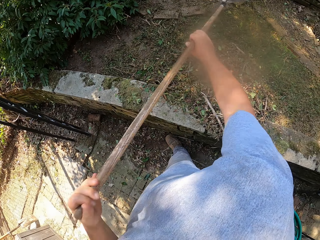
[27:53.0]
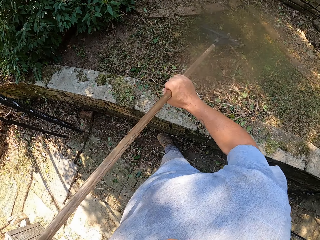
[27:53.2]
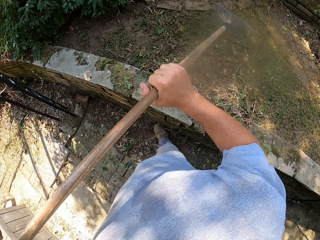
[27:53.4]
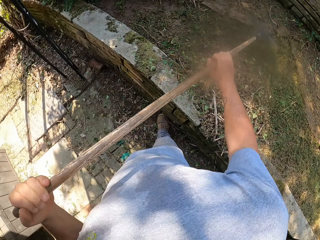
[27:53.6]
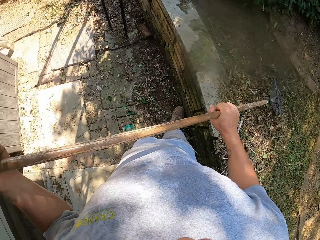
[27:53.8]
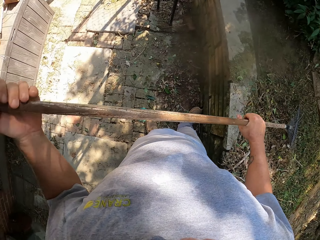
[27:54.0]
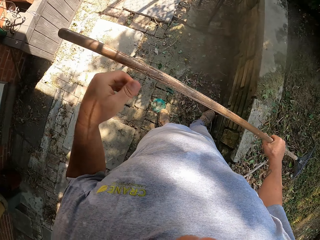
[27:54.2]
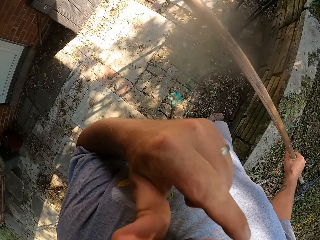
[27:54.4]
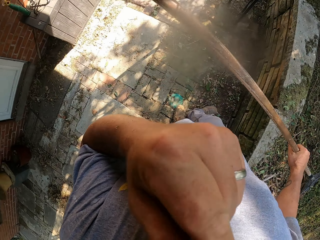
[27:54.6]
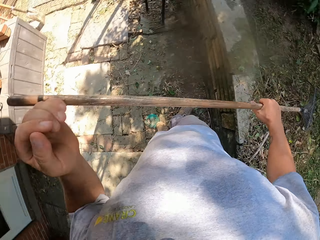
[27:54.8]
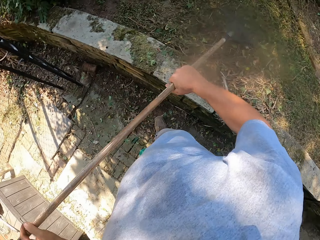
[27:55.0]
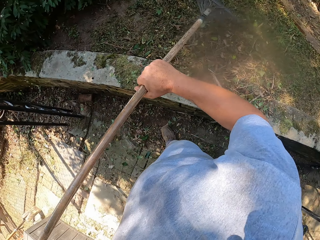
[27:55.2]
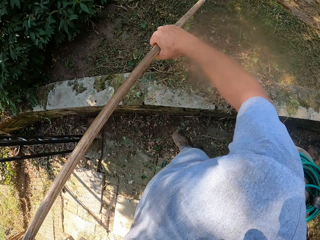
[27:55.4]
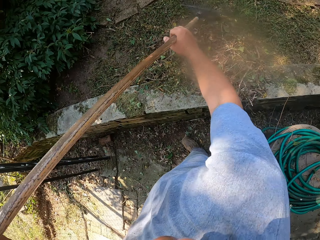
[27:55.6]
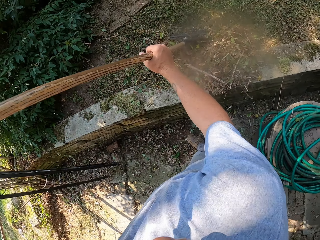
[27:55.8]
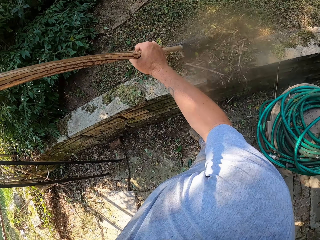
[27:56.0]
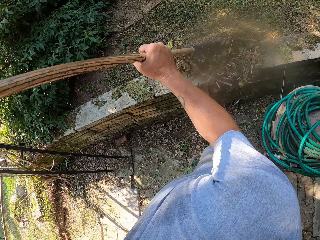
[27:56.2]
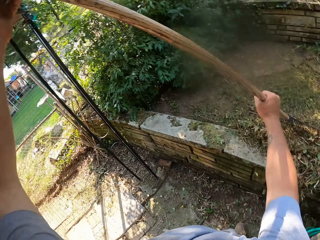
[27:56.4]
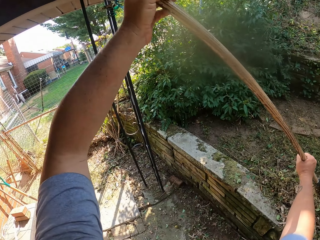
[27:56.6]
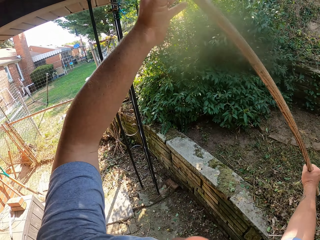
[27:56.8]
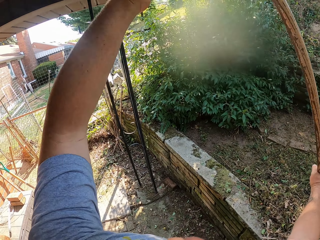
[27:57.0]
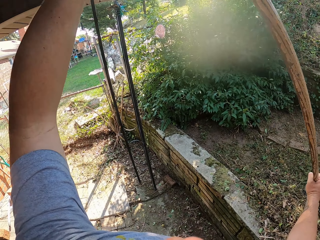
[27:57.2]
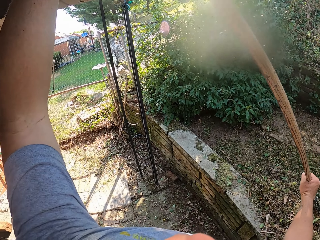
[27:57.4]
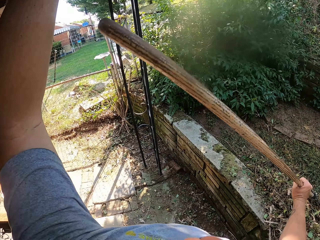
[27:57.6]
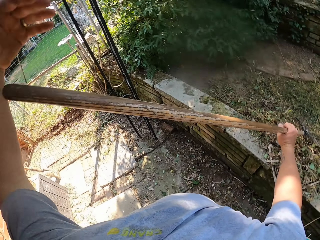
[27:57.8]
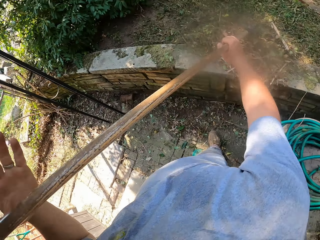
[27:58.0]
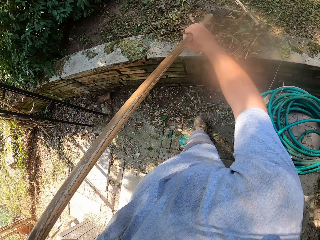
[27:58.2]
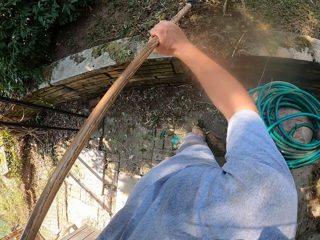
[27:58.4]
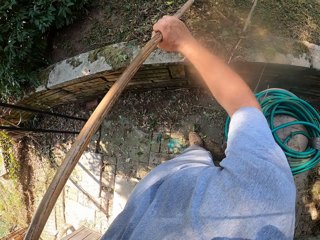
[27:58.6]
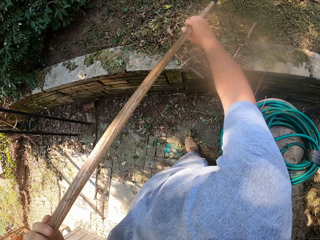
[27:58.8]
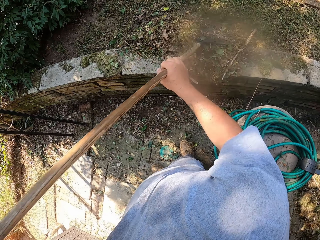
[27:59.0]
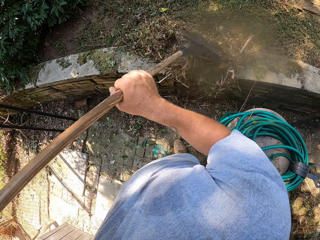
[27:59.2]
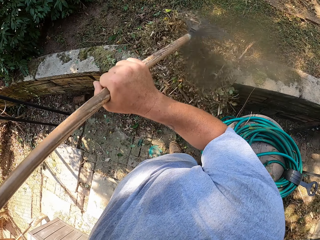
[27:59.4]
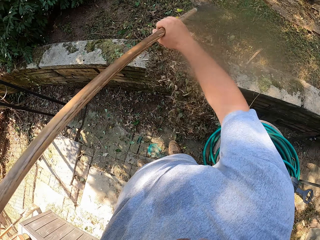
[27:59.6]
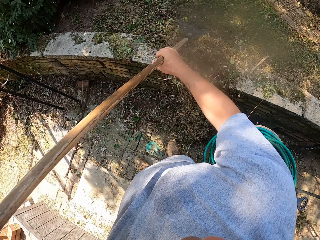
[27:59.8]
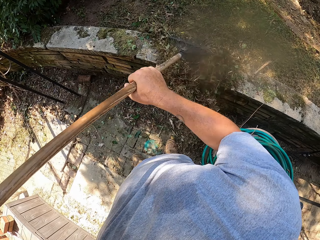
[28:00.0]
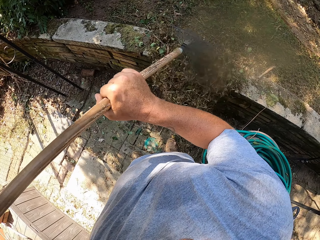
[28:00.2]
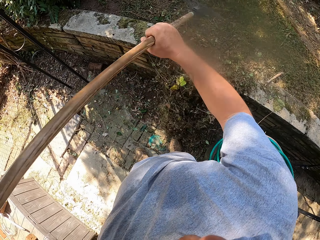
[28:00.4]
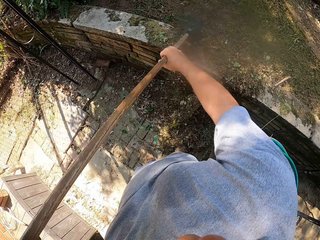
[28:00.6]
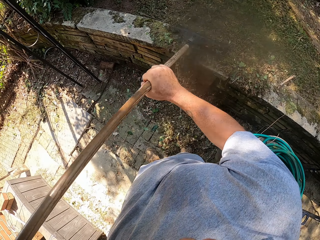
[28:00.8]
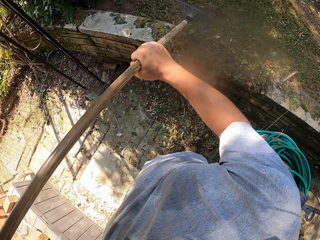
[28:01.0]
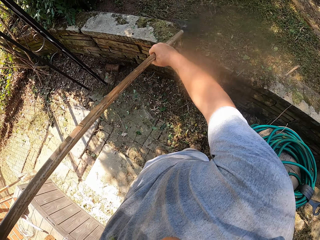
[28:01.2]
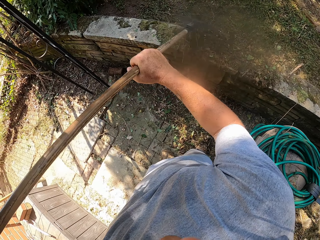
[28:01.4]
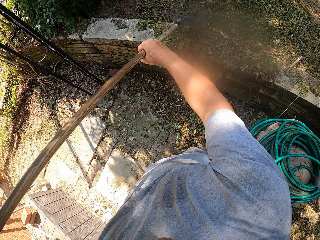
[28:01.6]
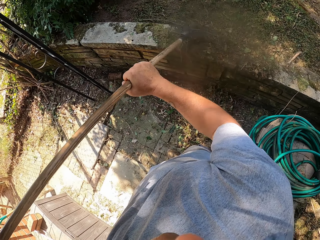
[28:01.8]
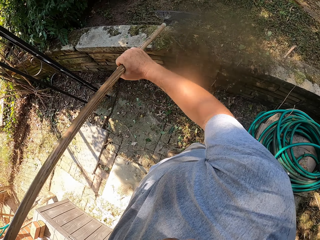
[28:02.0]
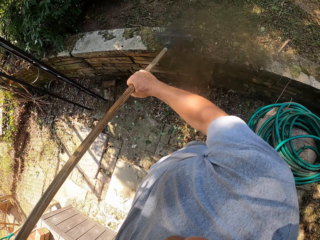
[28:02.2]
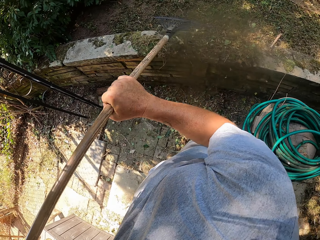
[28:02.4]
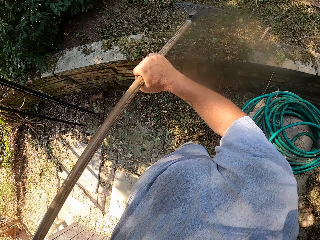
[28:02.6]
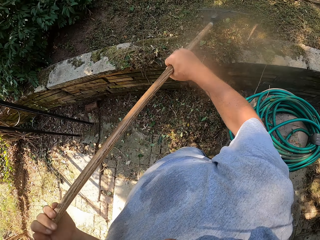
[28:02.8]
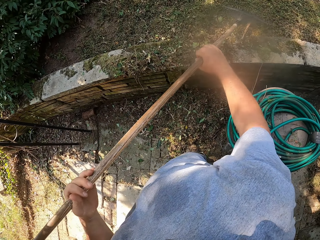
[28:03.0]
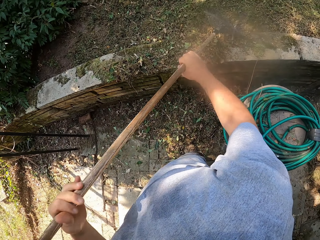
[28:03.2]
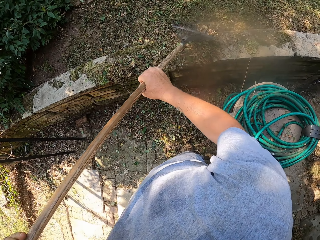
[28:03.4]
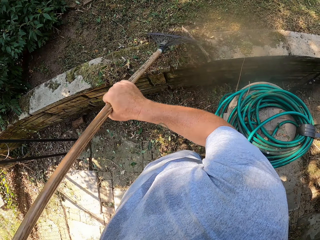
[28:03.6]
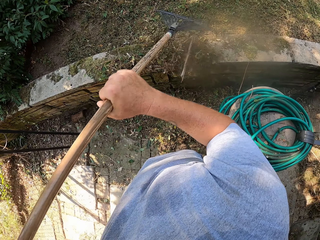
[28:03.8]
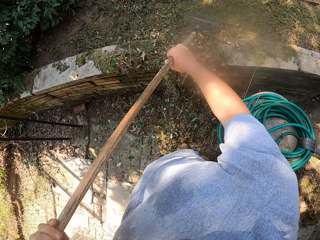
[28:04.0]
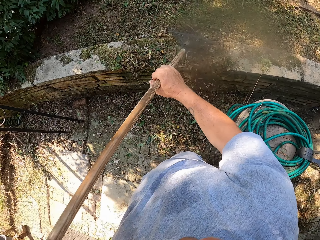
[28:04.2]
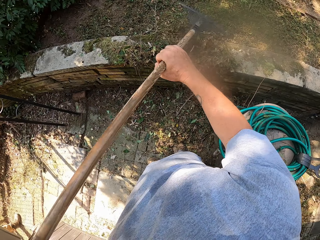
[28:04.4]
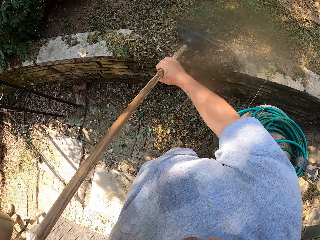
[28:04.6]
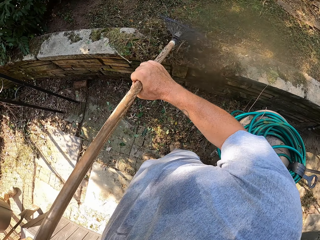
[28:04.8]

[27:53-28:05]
The camera wearer rubs the face. They sweep with a rake. They sweep with the rake on a pathway.

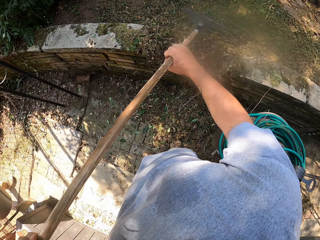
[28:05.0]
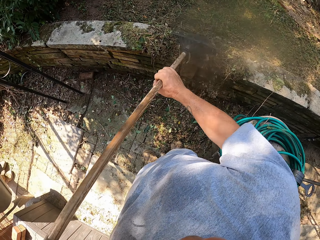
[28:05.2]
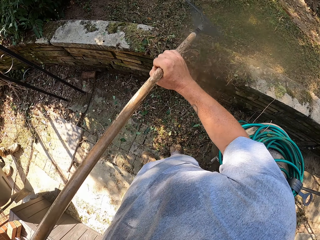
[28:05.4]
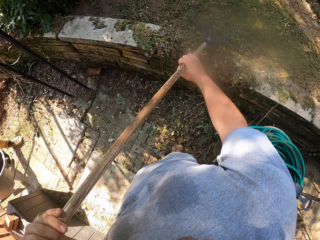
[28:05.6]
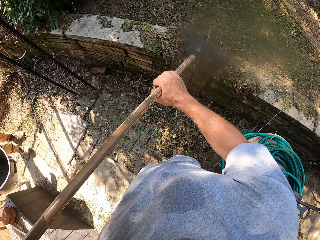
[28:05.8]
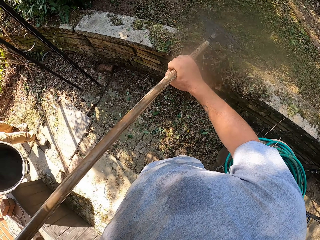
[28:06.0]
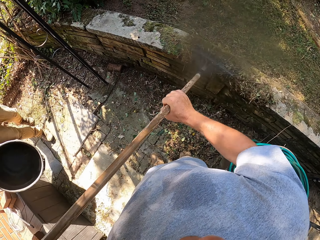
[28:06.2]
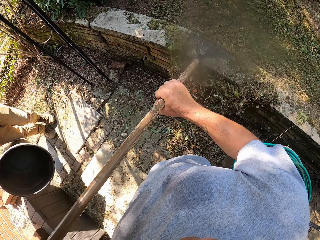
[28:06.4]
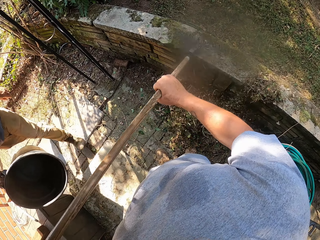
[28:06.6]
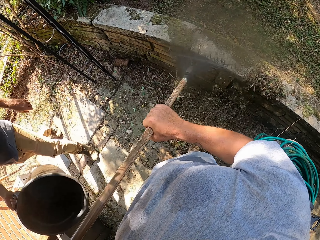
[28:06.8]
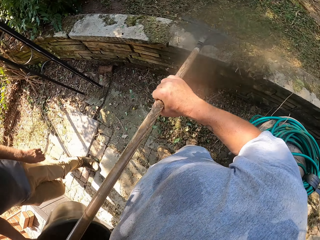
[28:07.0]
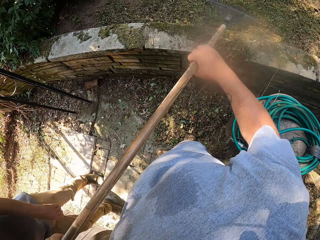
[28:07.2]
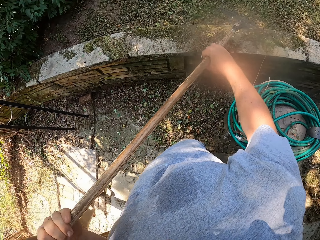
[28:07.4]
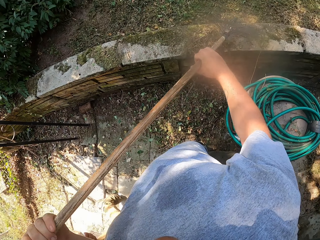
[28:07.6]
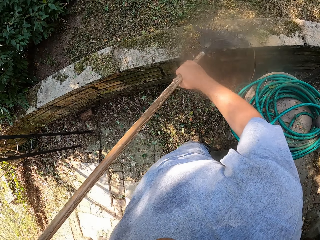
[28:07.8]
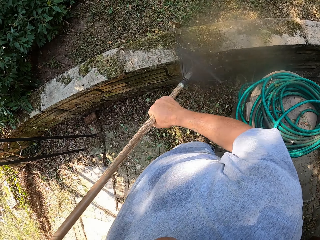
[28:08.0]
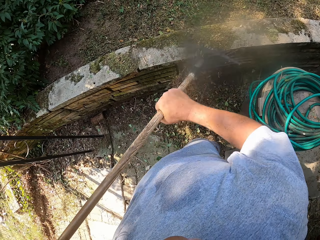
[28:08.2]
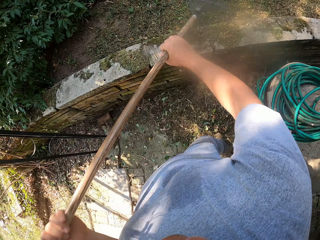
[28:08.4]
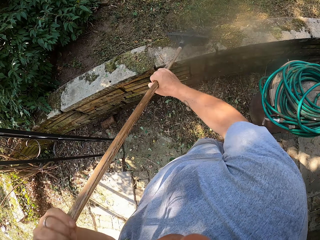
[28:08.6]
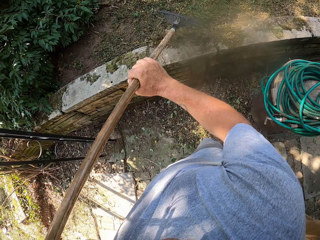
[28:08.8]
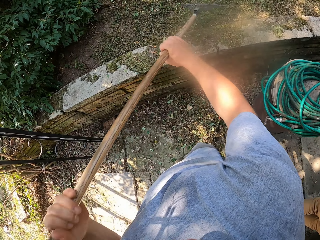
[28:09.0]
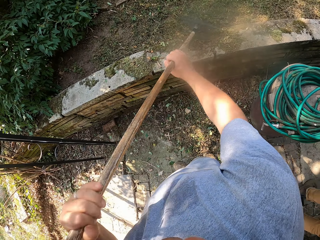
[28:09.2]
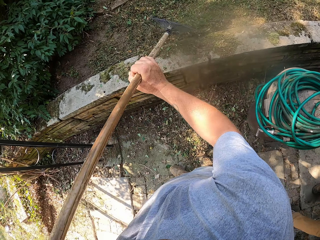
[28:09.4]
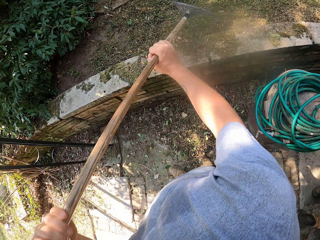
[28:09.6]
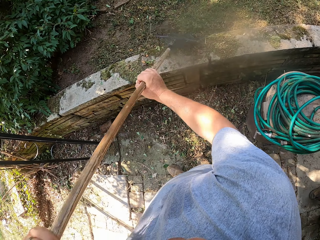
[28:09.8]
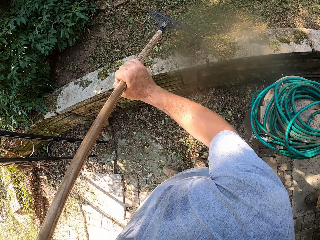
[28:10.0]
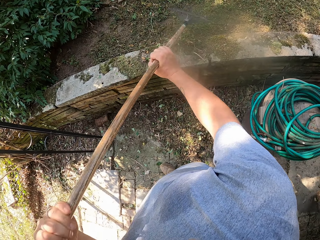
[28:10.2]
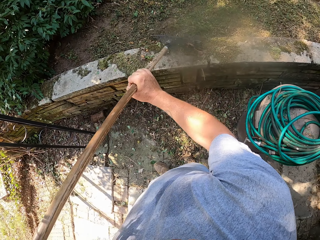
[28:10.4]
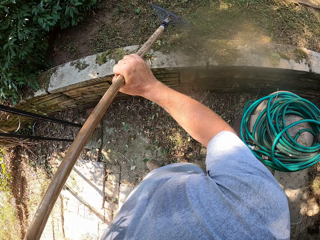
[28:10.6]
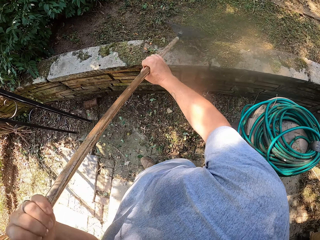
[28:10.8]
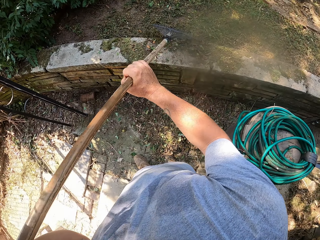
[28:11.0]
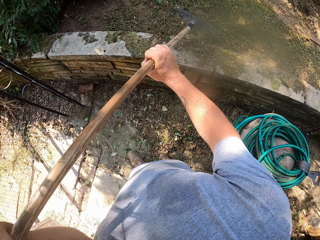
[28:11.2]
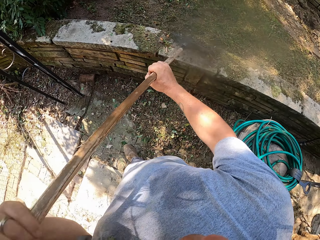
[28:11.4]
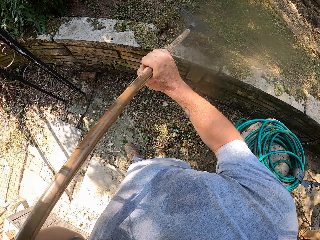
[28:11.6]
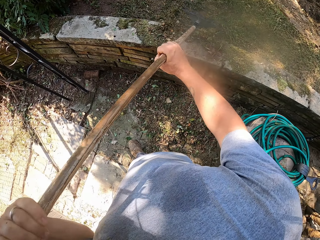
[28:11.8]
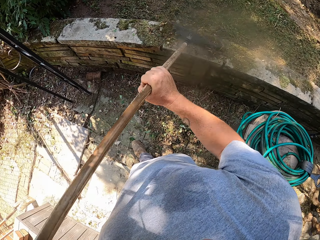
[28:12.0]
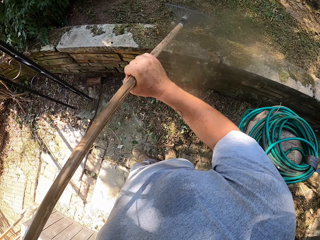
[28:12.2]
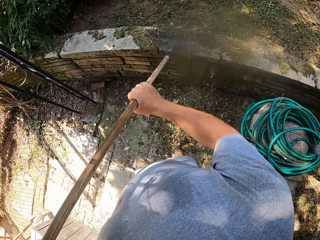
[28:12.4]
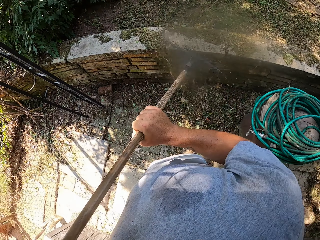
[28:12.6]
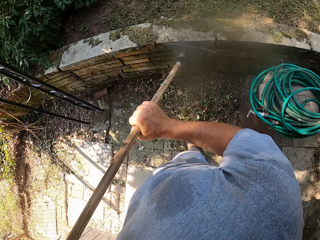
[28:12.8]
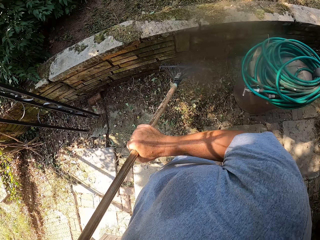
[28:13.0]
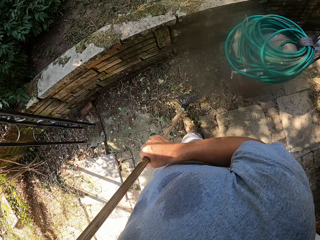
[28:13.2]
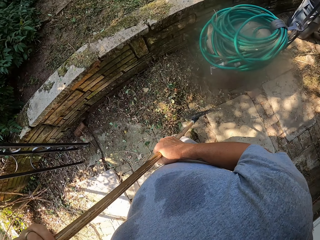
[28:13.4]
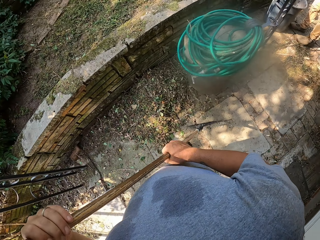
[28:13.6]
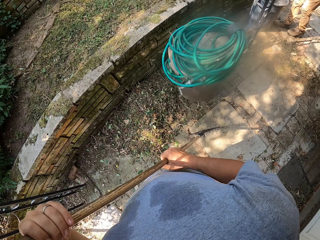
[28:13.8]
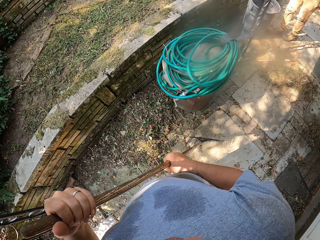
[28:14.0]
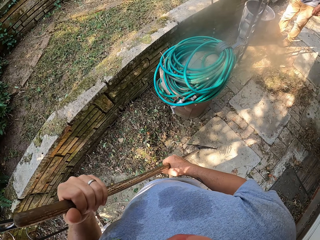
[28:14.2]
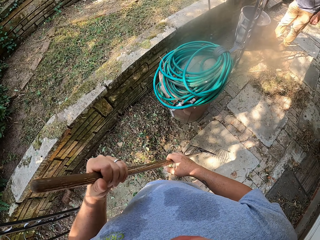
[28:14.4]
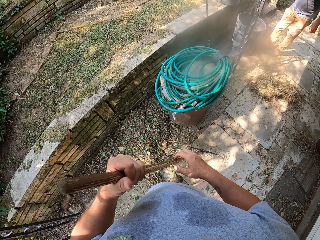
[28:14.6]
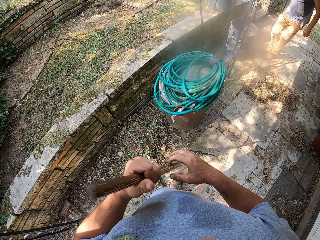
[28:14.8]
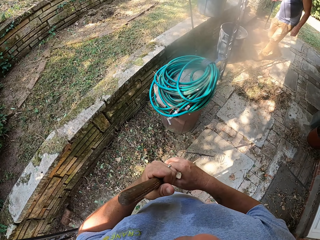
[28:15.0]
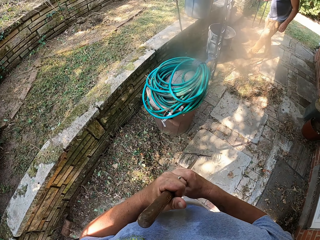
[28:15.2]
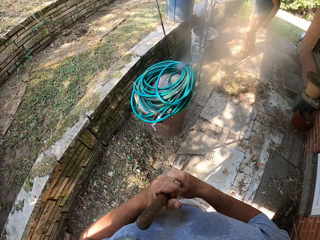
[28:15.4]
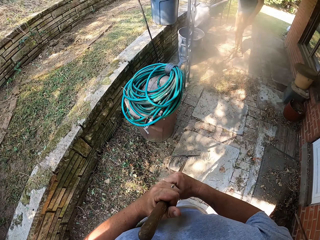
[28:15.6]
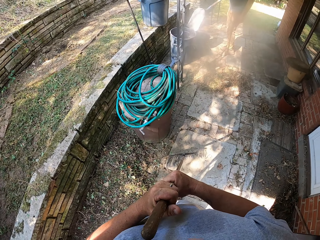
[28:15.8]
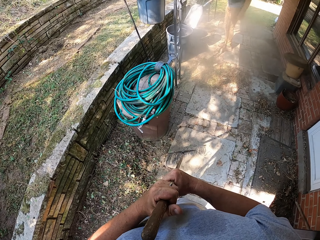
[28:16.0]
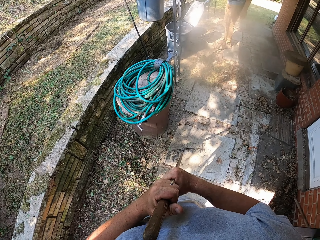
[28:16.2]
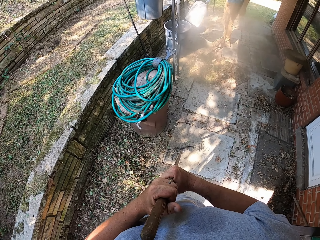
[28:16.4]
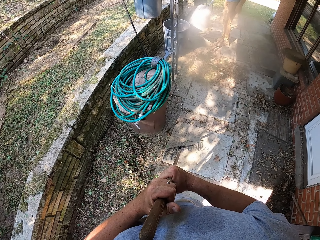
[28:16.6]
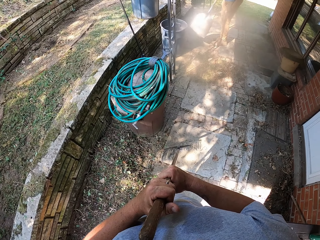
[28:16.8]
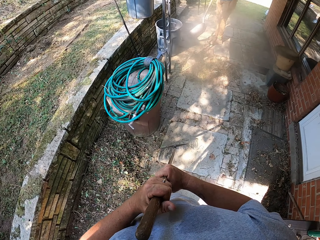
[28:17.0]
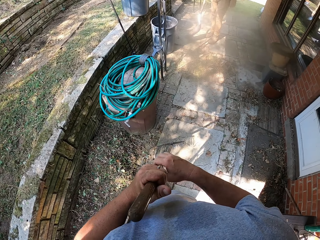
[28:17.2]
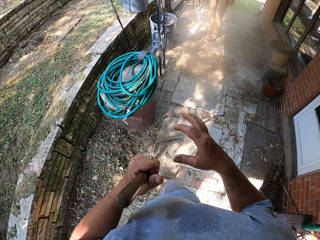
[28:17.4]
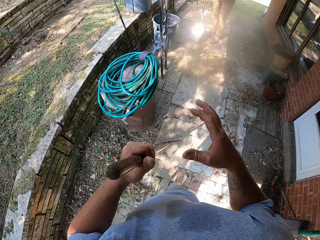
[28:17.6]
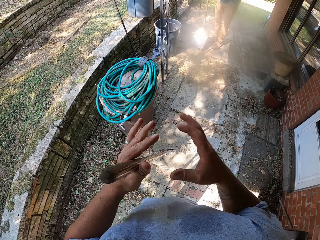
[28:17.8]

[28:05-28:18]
A person walks around. The camera wearer looks around. The person looks around.
